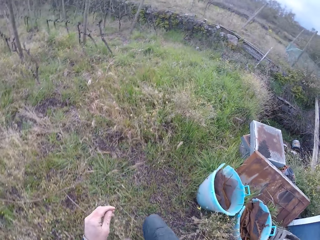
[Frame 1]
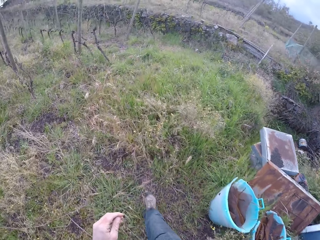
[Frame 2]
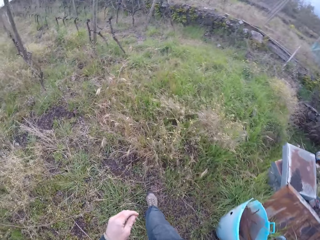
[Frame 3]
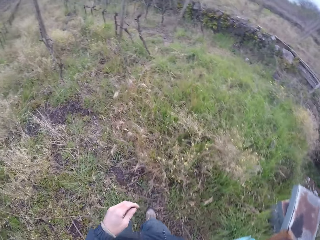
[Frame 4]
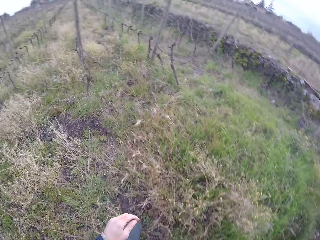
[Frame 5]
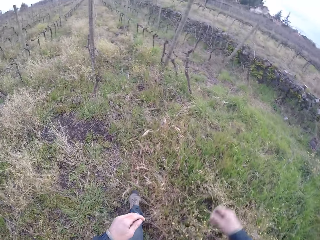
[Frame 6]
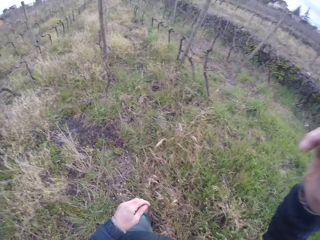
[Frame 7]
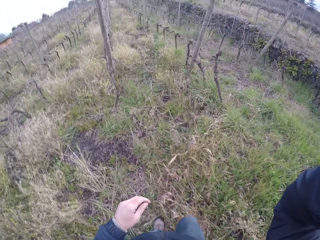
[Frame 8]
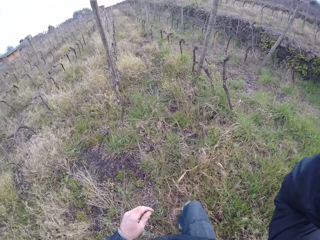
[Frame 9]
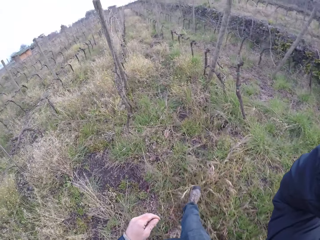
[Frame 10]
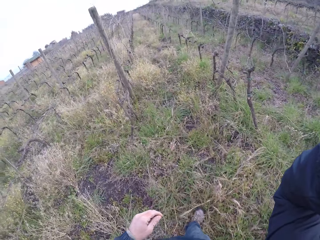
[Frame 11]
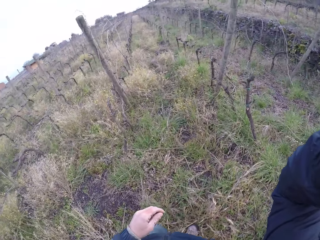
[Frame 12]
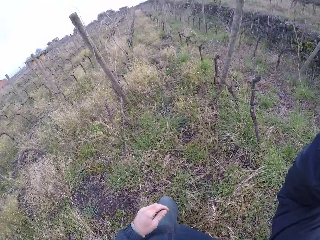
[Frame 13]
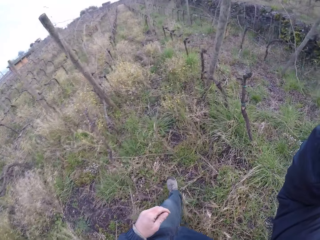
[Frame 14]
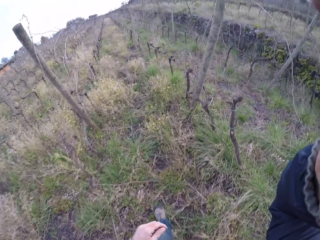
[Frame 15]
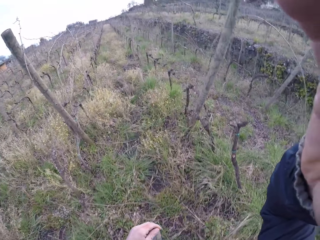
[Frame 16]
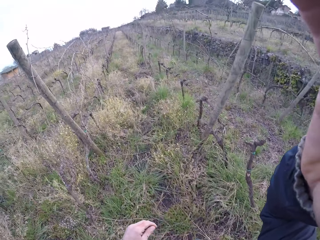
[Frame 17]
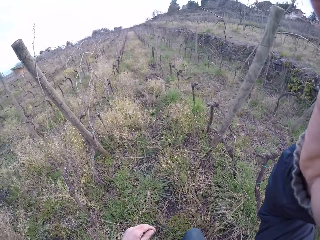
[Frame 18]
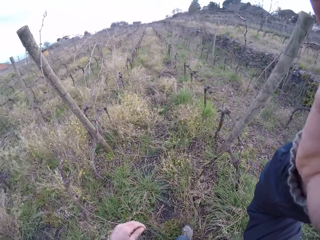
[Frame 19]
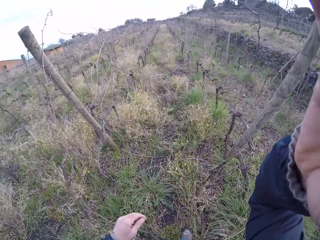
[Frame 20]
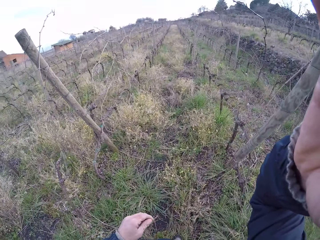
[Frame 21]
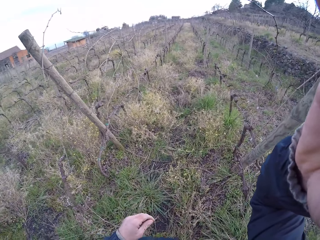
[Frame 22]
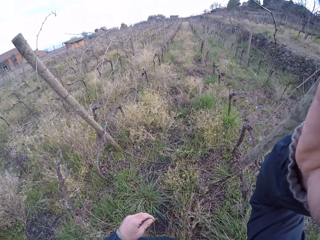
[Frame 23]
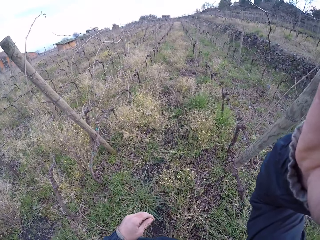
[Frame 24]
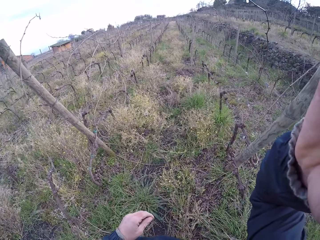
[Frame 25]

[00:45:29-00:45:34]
The camera wearer raises his right hand towards his face. He adjusts the camera.
